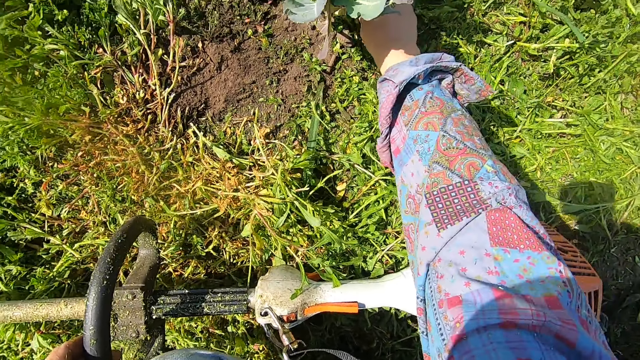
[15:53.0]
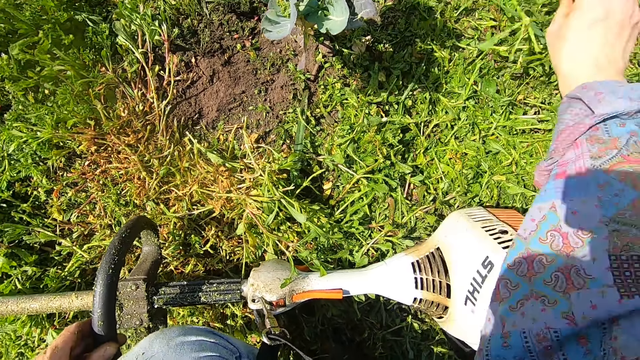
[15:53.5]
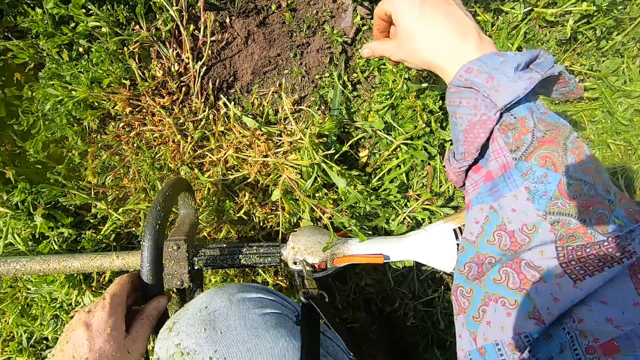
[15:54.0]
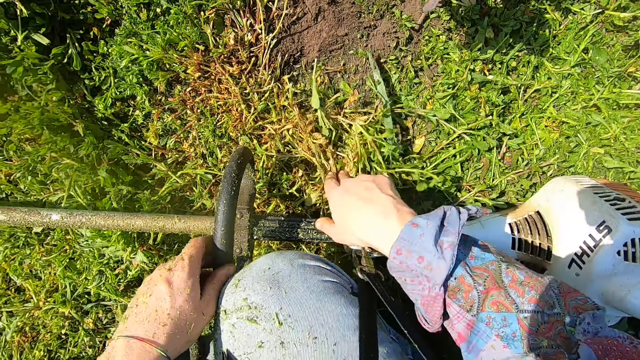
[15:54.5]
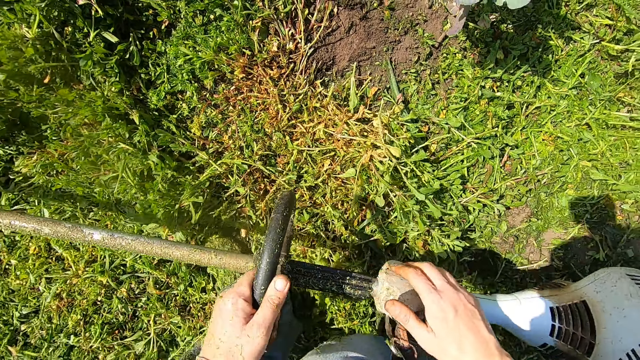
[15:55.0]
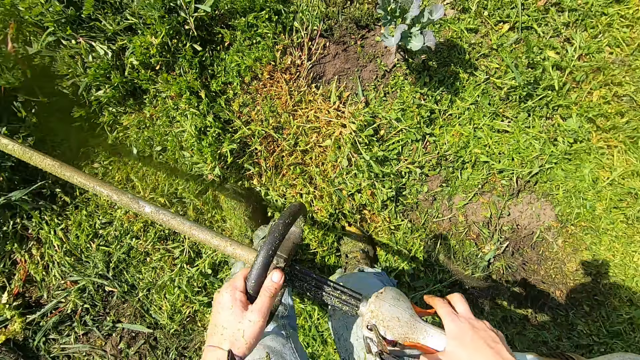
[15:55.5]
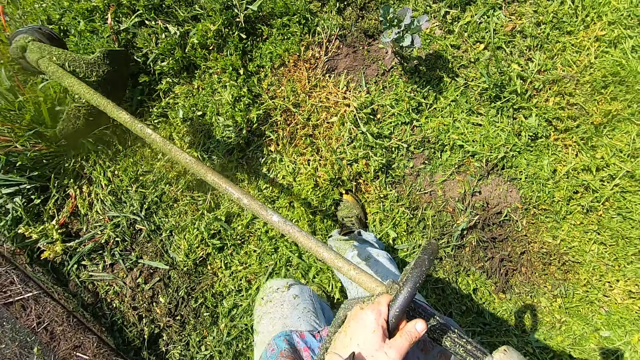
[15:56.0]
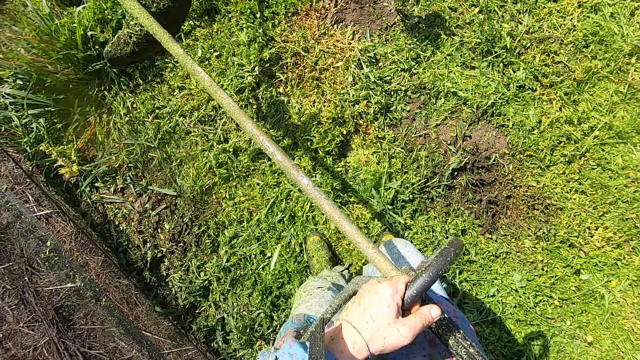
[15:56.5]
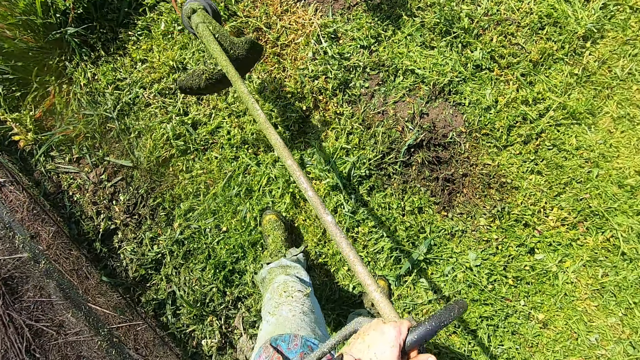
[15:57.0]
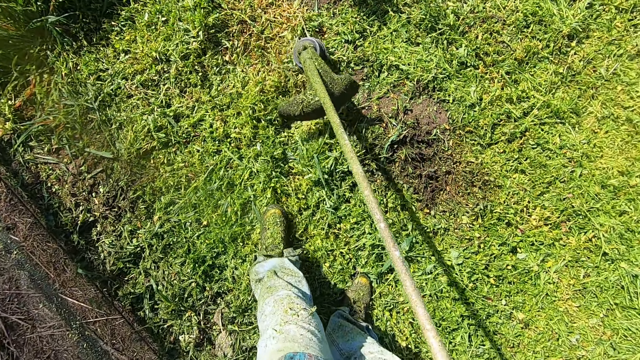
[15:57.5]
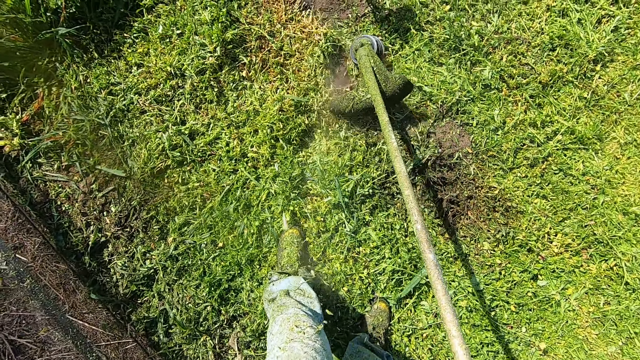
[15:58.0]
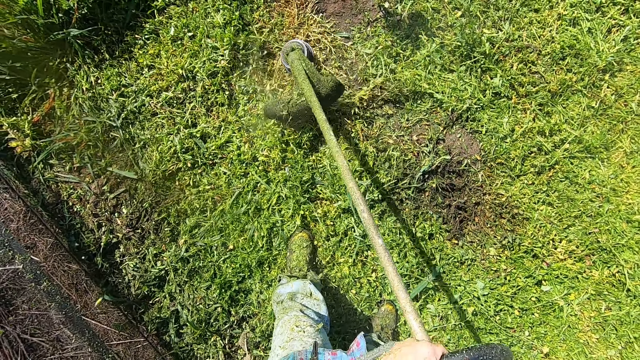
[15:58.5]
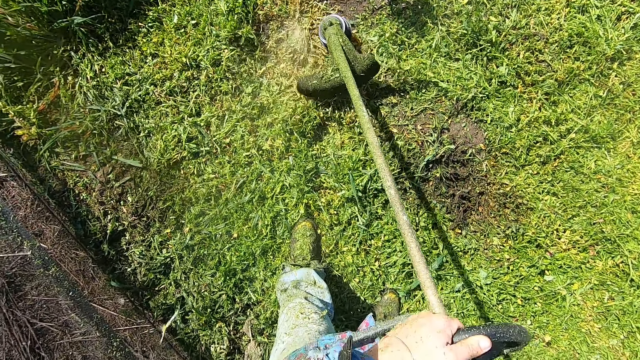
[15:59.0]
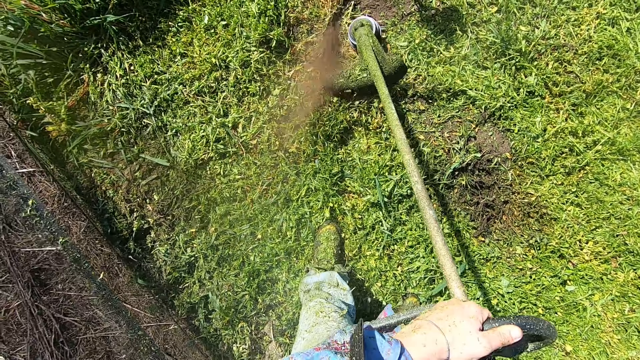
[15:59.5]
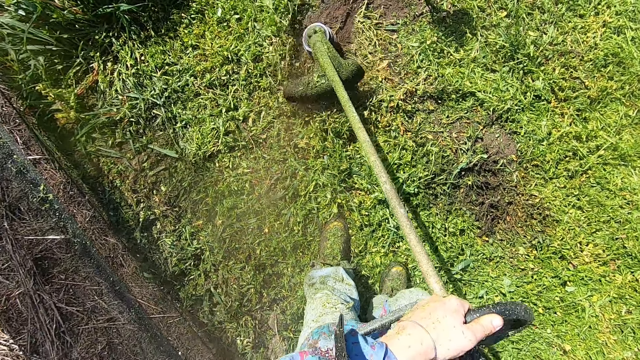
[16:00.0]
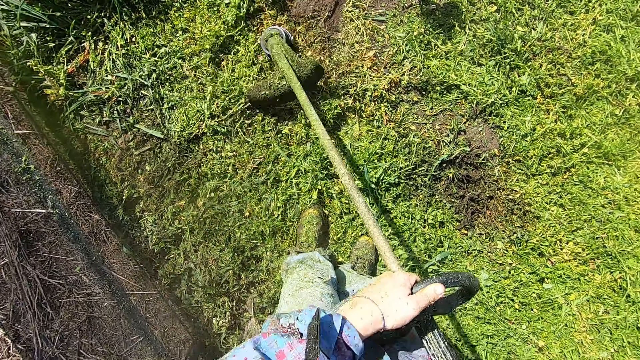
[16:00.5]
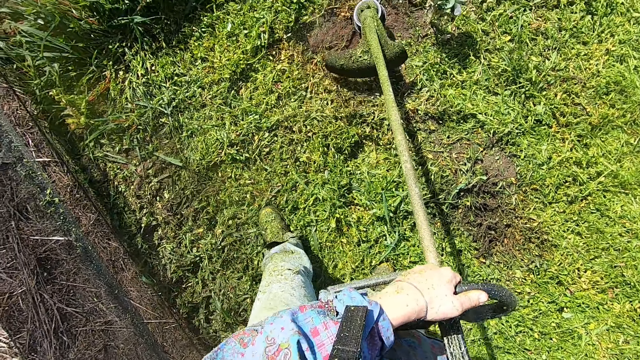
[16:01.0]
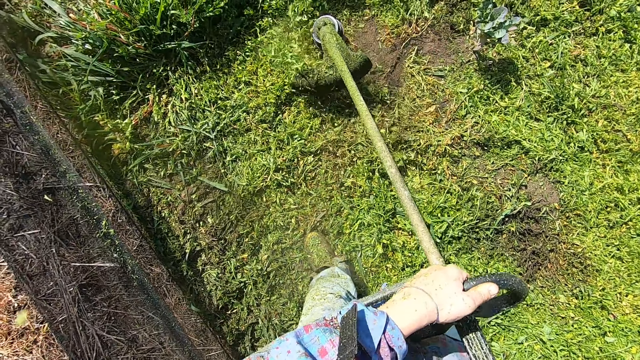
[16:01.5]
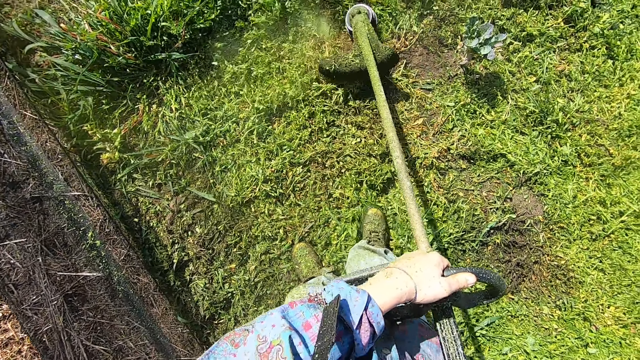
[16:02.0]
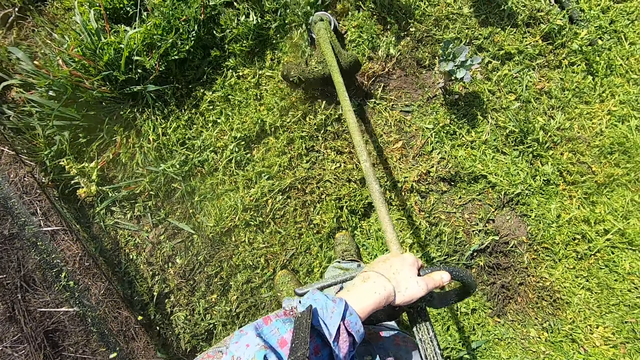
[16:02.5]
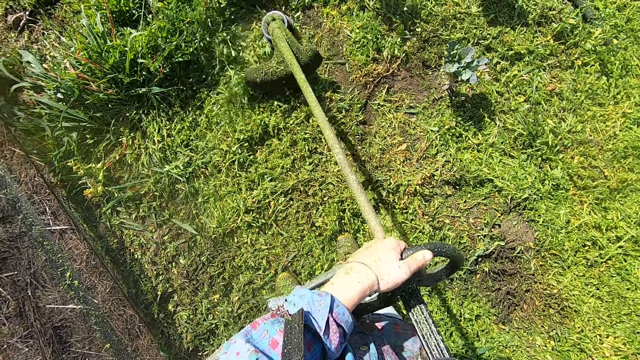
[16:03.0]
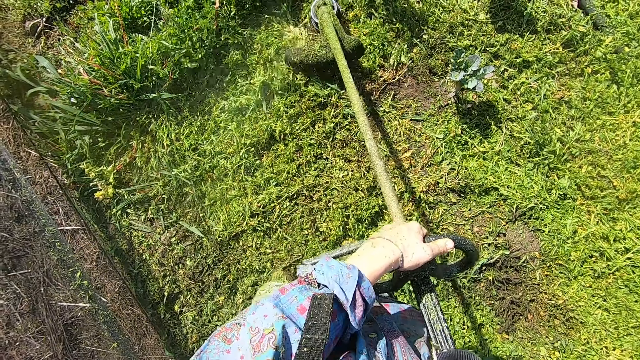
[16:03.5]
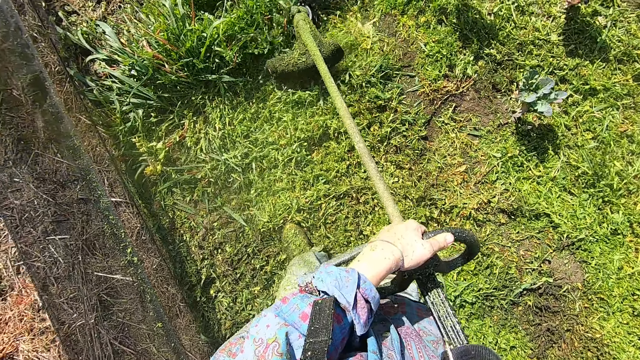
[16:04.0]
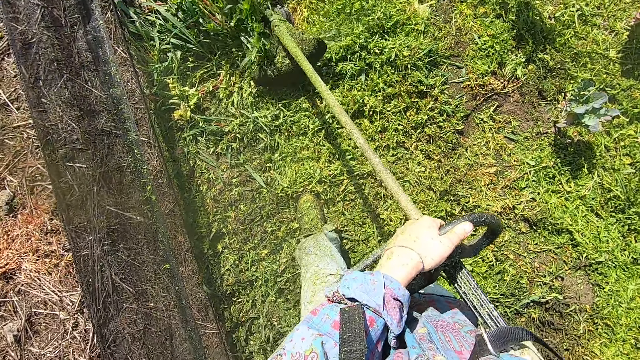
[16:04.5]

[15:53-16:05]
The camera wearer stands up with the grass trimmer in his hands. He moves backward with a lawn mower. He cuts the grasses around the lawn with the grass trimmer.

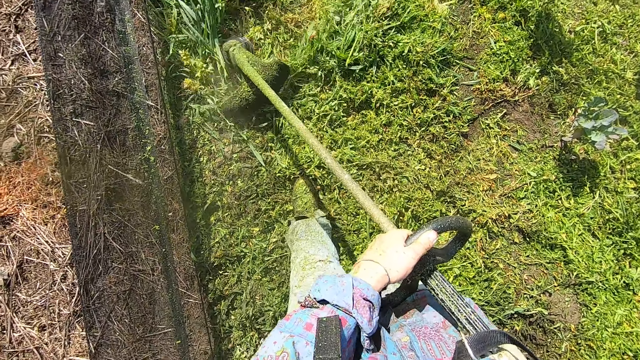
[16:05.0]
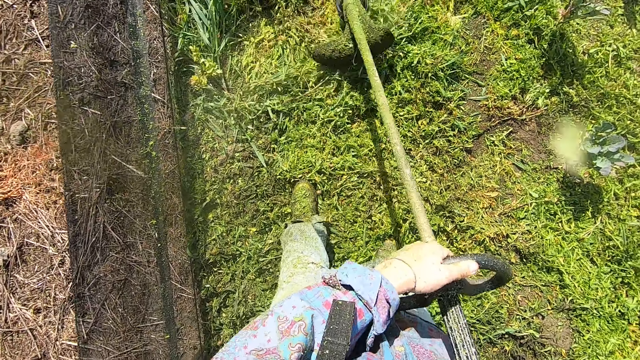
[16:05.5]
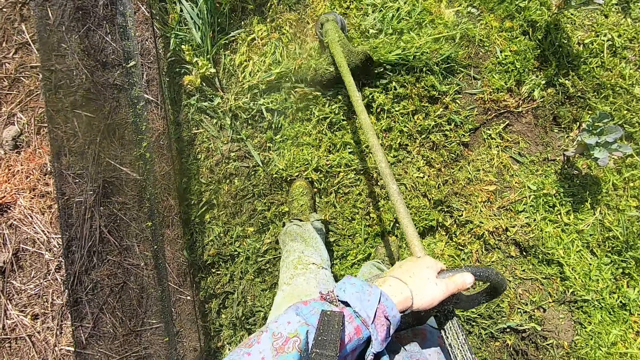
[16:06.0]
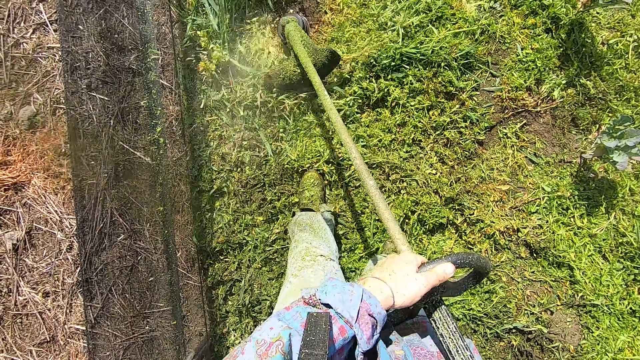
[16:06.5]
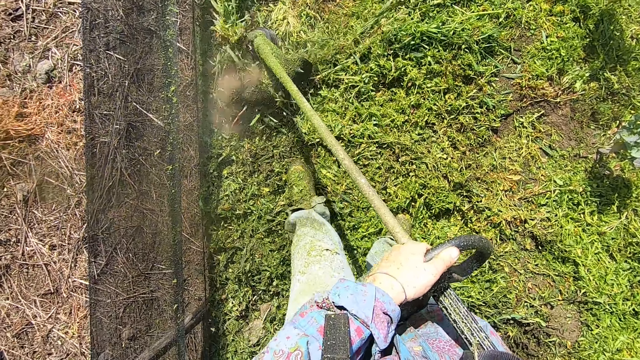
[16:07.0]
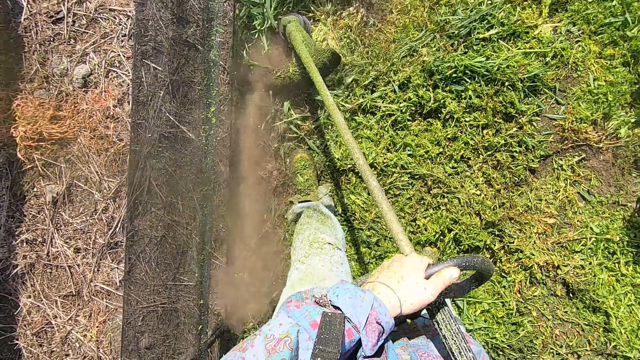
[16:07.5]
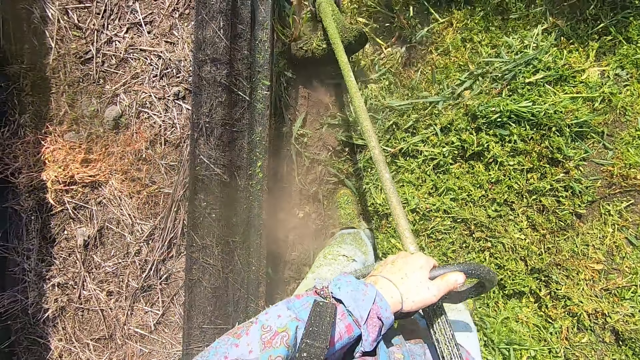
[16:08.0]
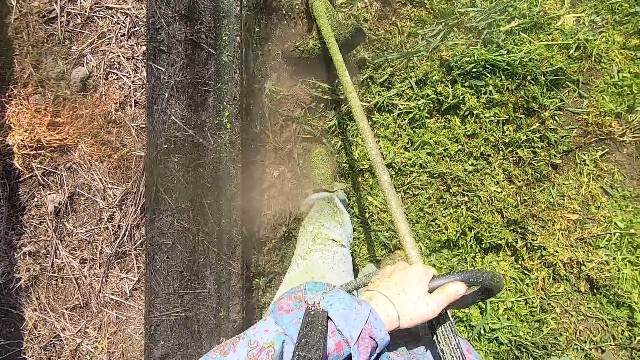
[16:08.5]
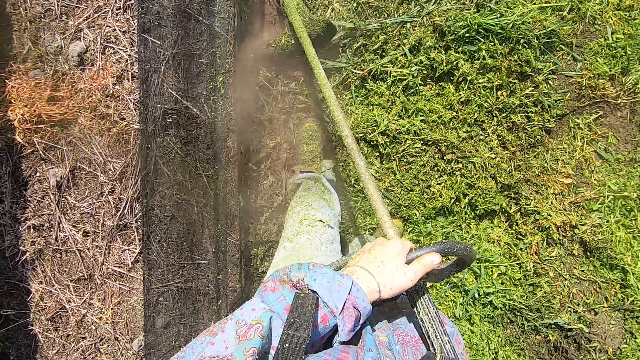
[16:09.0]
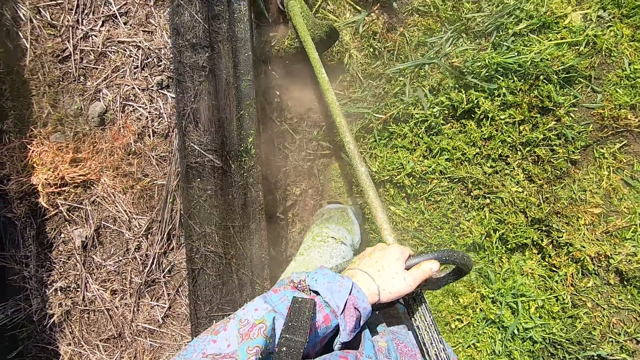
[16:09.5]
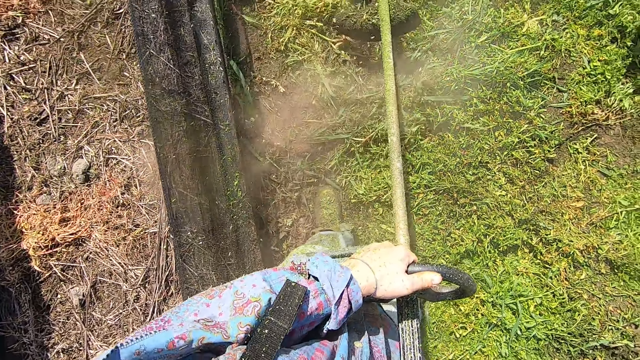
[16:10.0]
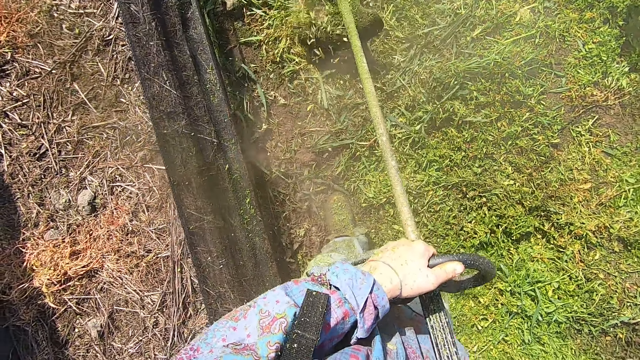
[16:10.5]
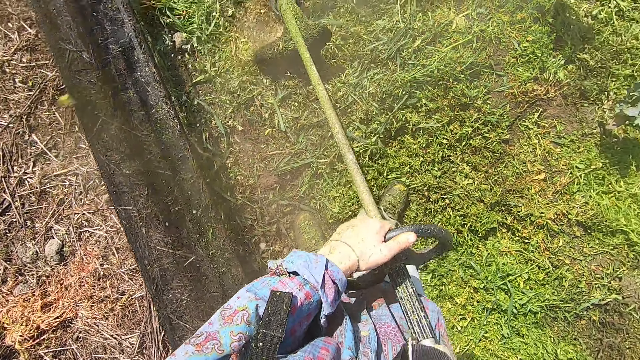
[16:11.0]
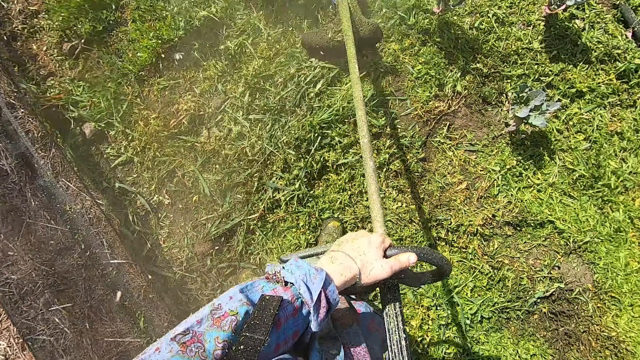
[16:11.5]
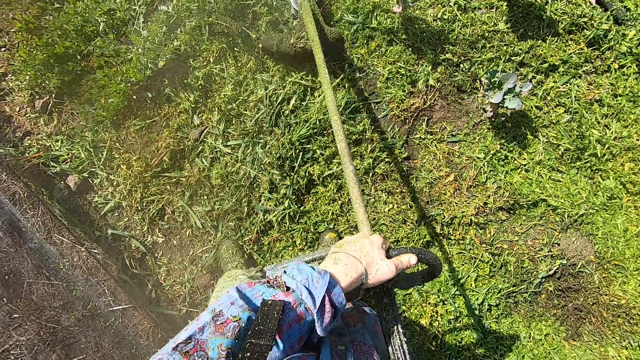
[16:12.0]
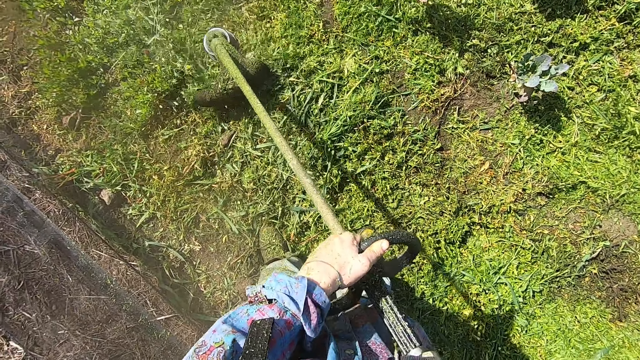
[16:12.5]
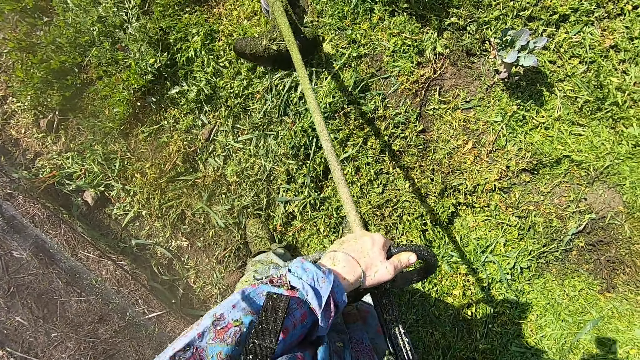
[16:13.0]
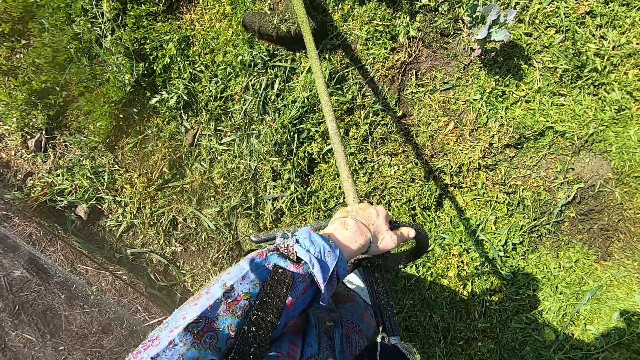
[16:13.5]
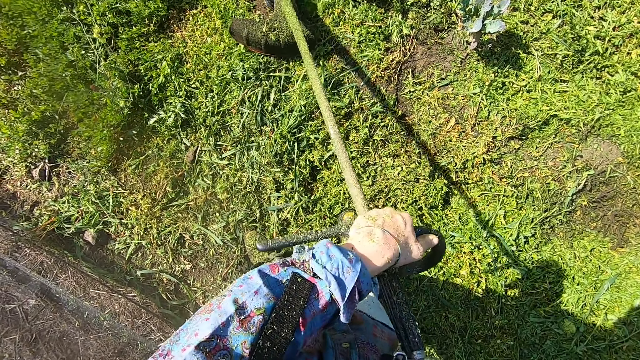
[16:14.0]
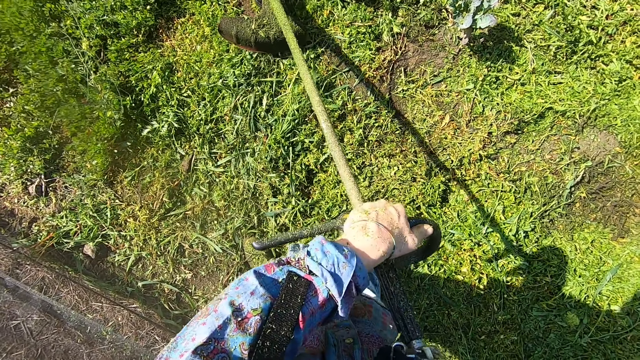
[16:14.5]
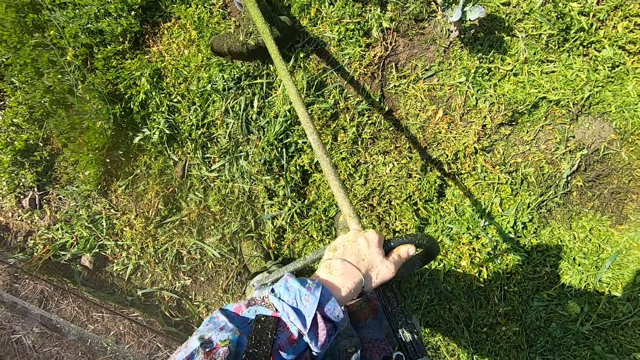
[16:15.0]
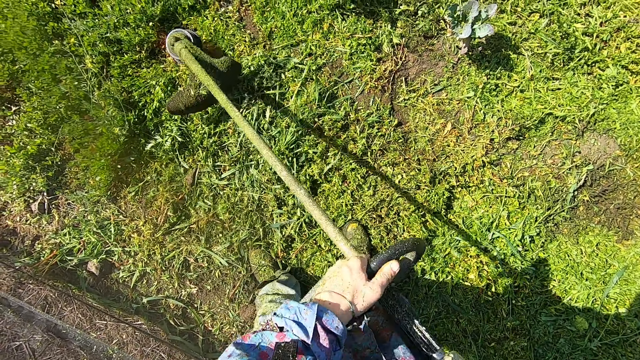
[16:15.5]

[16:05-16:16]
The camera wearer stops cutting the grasses.
